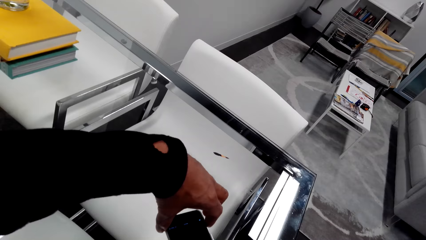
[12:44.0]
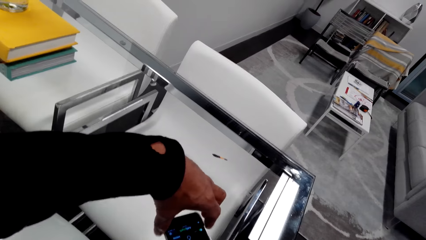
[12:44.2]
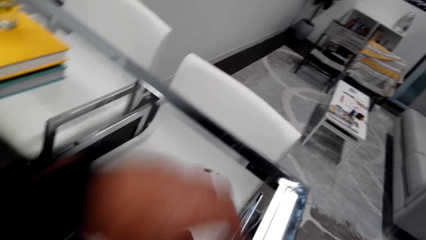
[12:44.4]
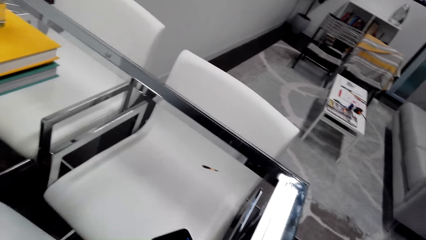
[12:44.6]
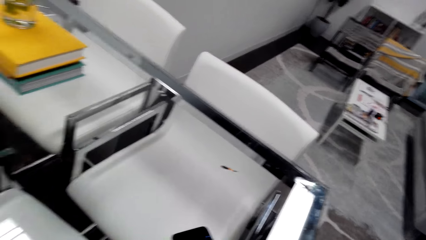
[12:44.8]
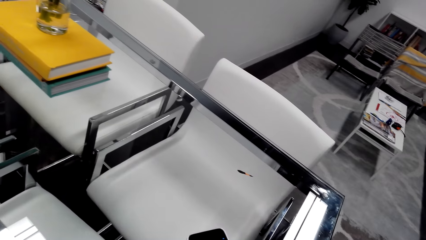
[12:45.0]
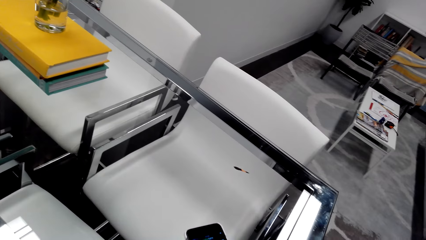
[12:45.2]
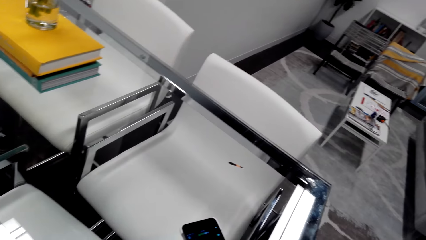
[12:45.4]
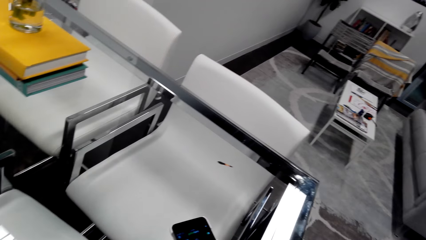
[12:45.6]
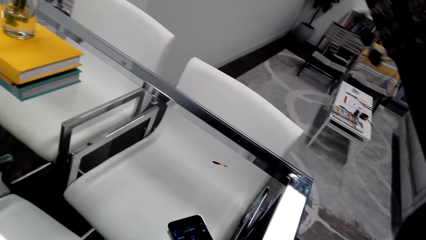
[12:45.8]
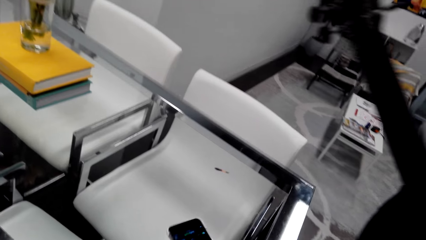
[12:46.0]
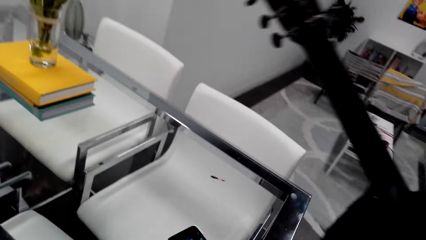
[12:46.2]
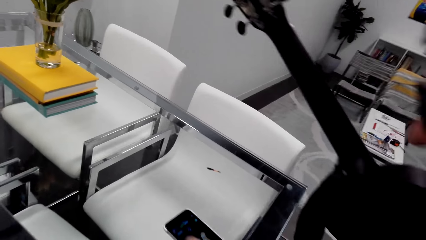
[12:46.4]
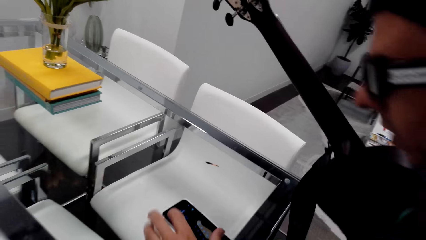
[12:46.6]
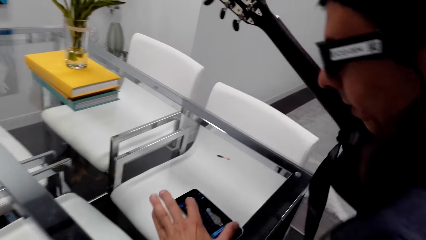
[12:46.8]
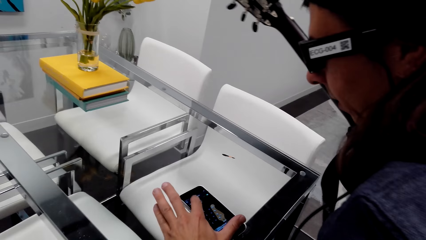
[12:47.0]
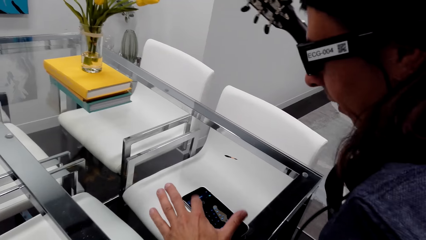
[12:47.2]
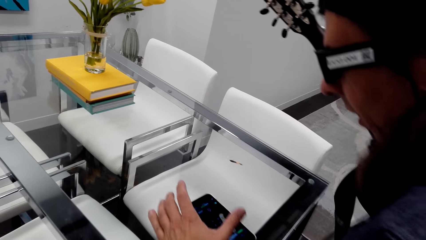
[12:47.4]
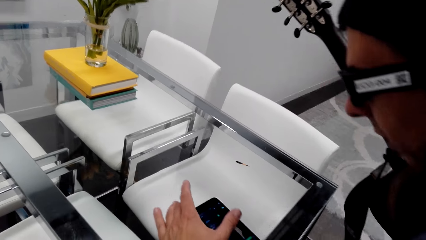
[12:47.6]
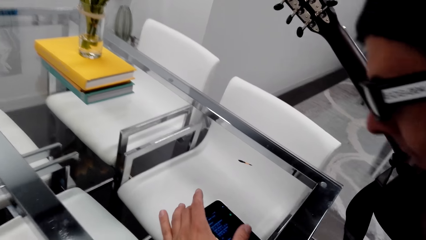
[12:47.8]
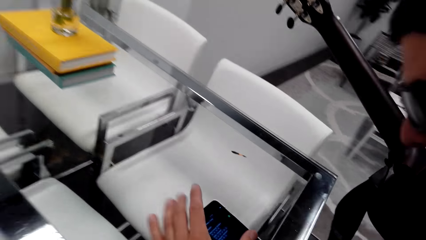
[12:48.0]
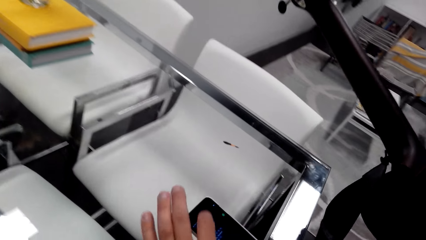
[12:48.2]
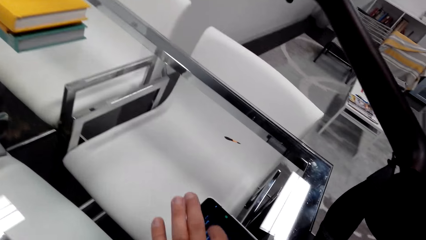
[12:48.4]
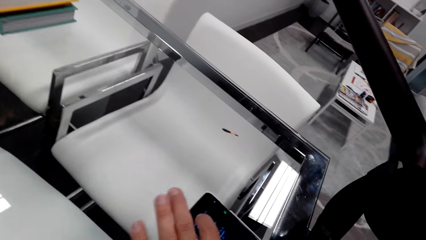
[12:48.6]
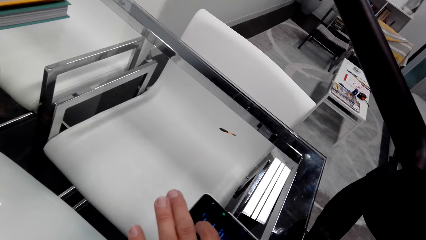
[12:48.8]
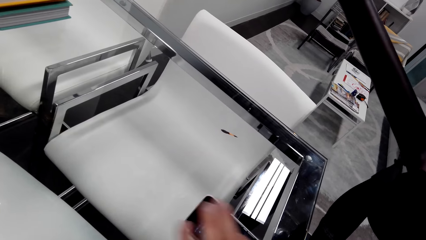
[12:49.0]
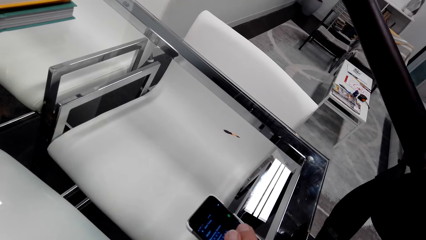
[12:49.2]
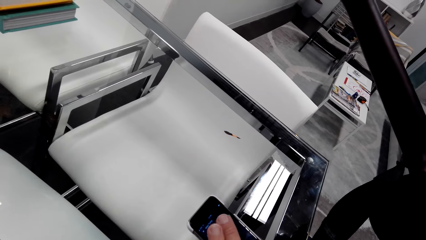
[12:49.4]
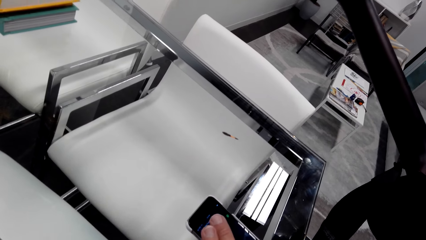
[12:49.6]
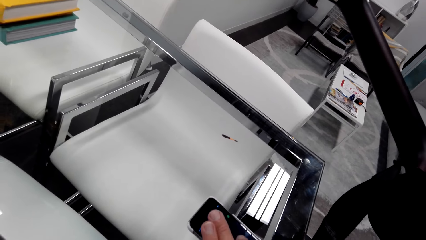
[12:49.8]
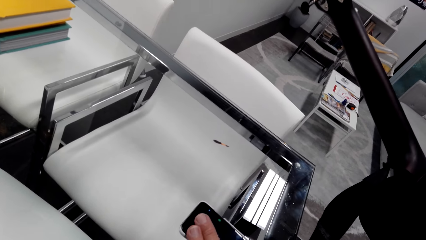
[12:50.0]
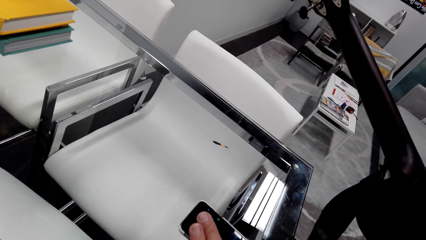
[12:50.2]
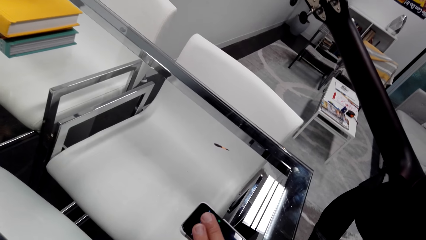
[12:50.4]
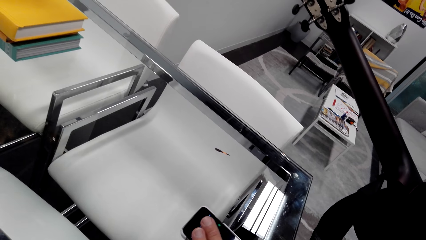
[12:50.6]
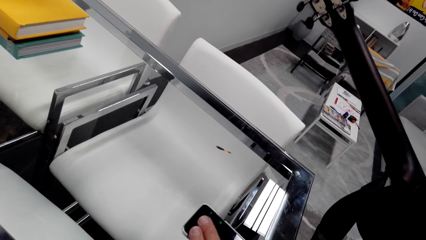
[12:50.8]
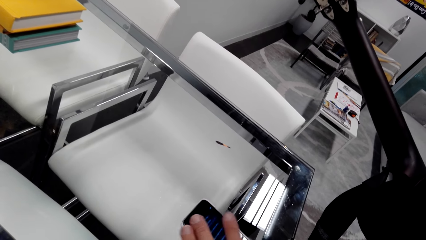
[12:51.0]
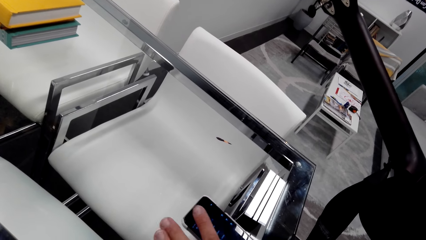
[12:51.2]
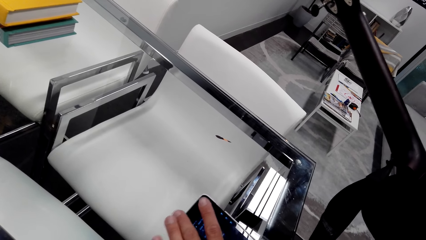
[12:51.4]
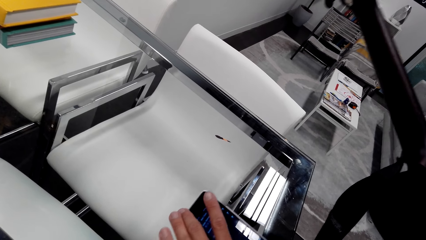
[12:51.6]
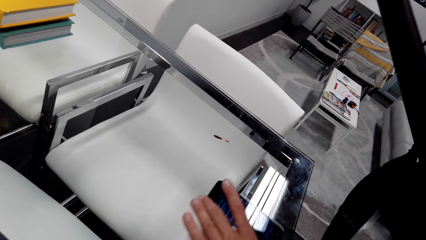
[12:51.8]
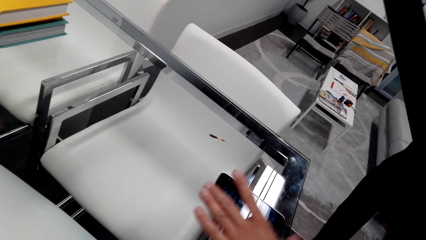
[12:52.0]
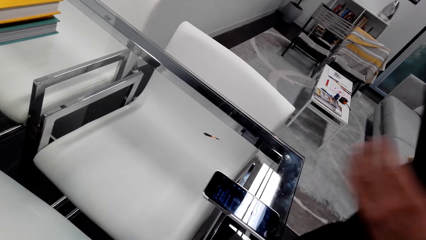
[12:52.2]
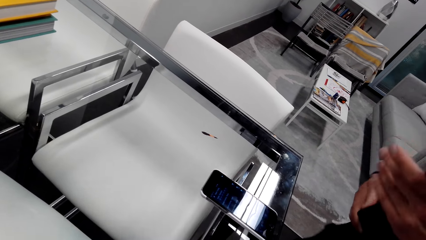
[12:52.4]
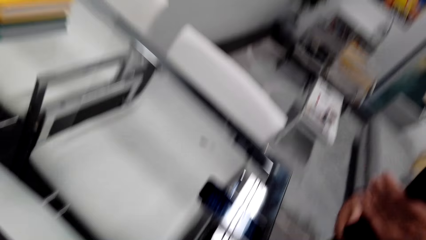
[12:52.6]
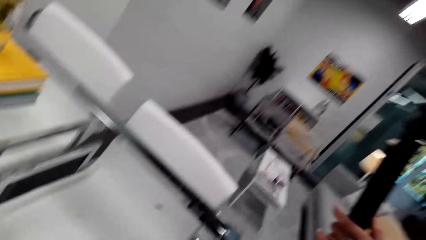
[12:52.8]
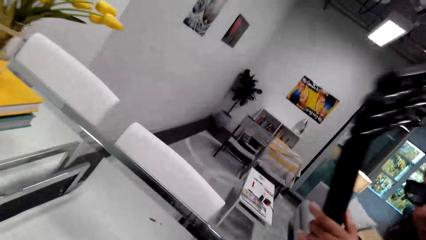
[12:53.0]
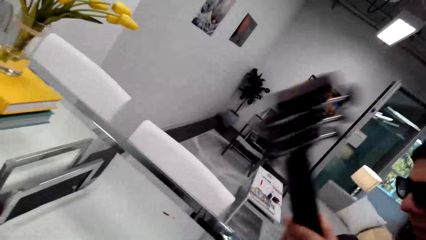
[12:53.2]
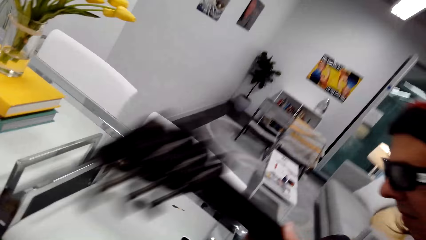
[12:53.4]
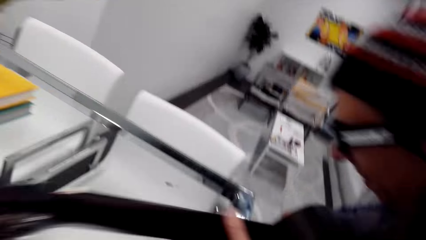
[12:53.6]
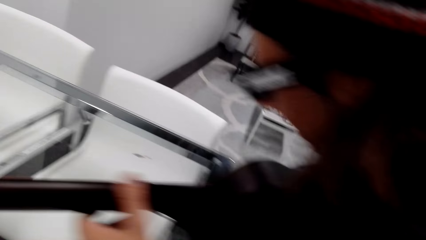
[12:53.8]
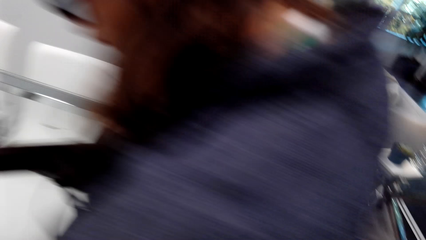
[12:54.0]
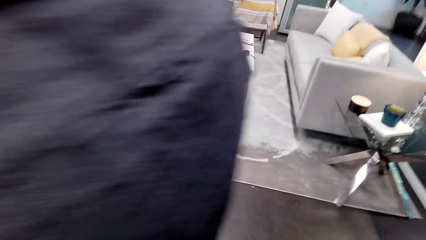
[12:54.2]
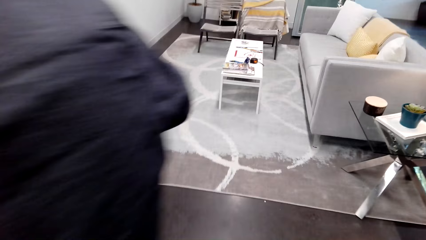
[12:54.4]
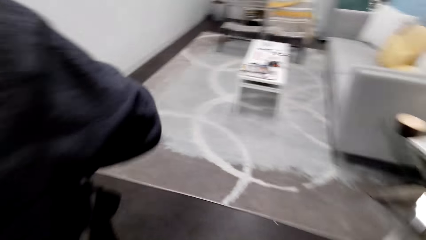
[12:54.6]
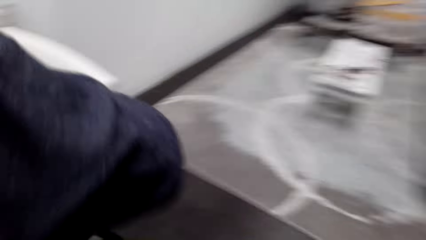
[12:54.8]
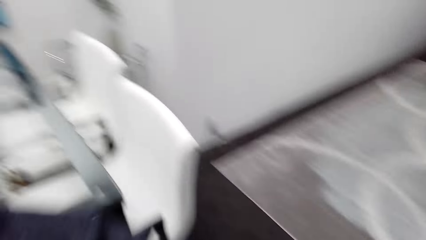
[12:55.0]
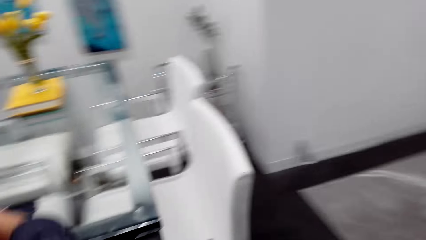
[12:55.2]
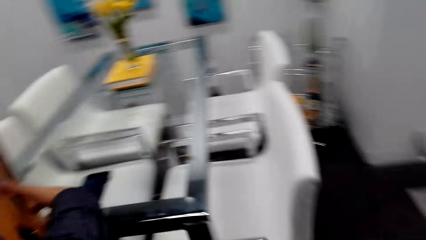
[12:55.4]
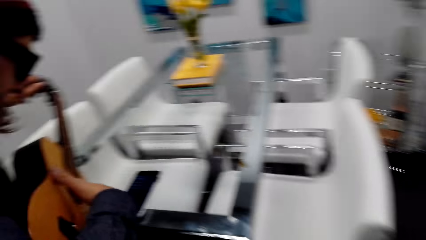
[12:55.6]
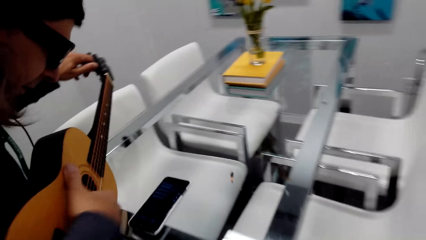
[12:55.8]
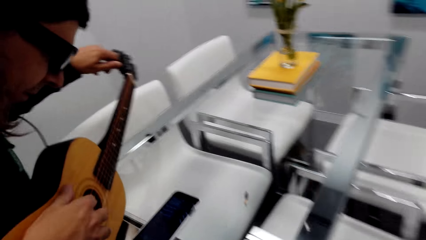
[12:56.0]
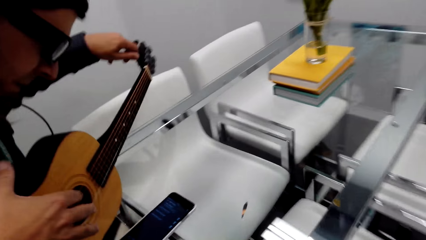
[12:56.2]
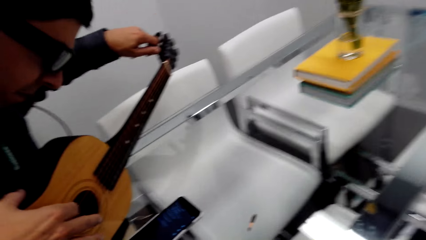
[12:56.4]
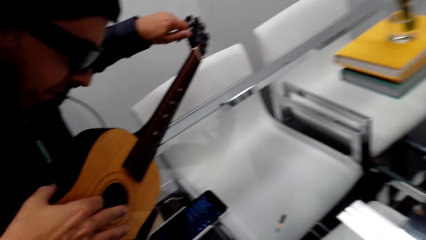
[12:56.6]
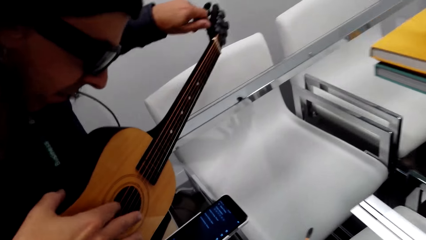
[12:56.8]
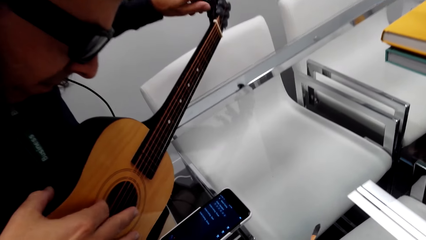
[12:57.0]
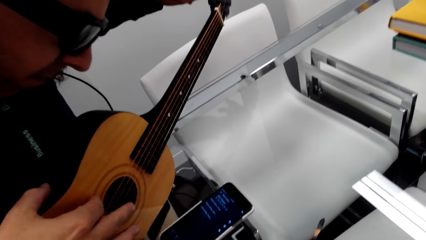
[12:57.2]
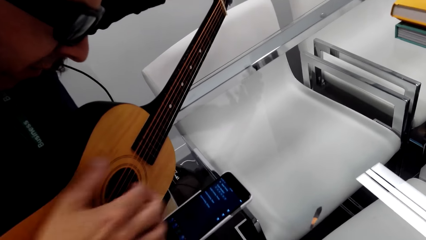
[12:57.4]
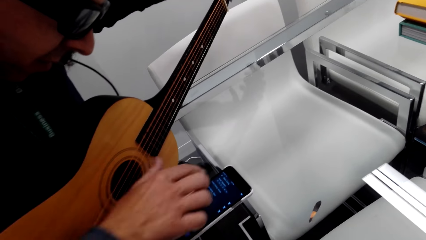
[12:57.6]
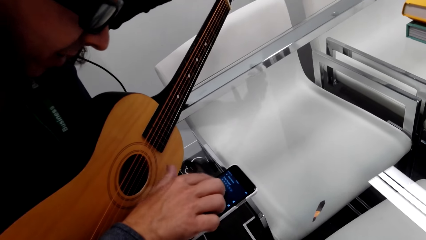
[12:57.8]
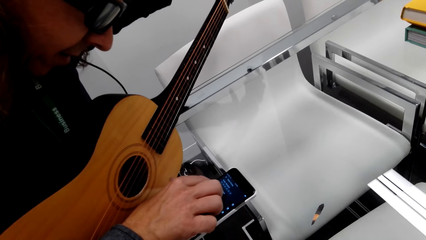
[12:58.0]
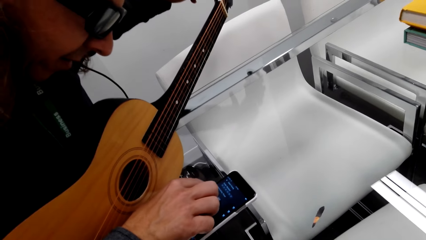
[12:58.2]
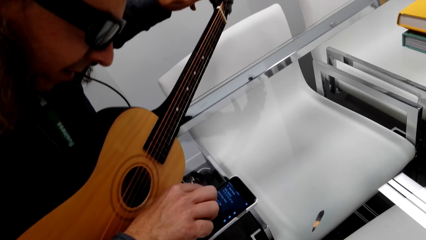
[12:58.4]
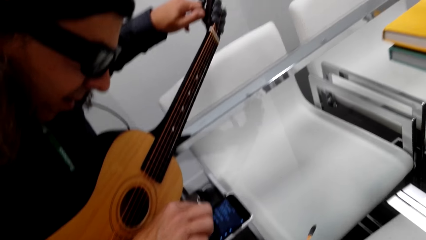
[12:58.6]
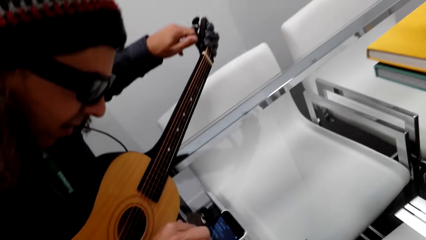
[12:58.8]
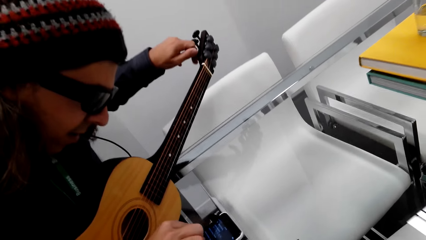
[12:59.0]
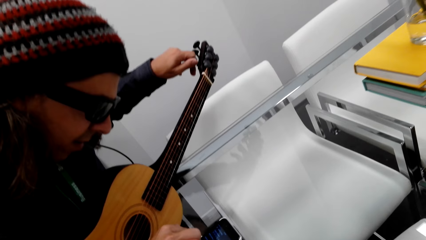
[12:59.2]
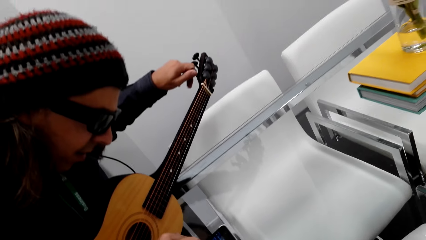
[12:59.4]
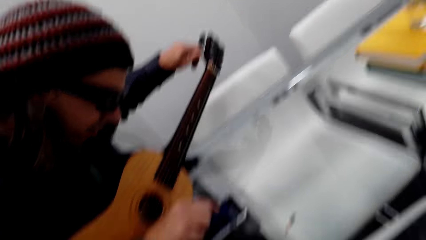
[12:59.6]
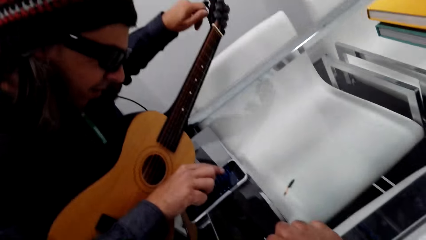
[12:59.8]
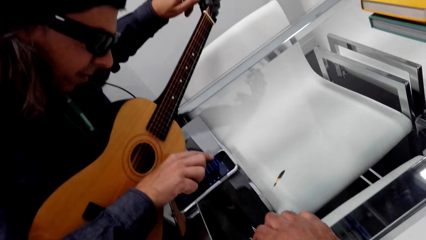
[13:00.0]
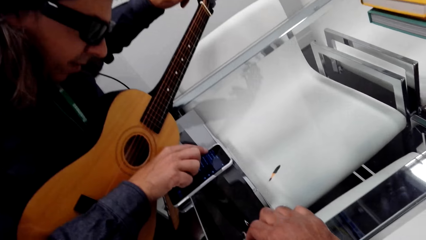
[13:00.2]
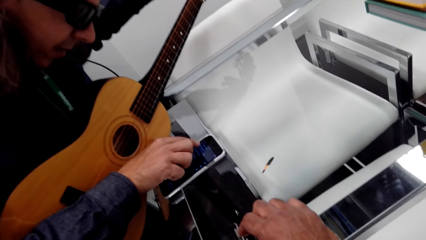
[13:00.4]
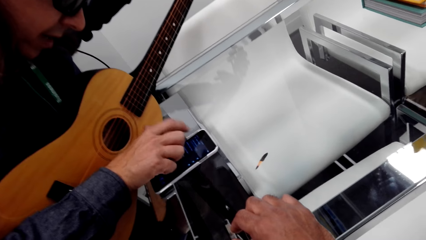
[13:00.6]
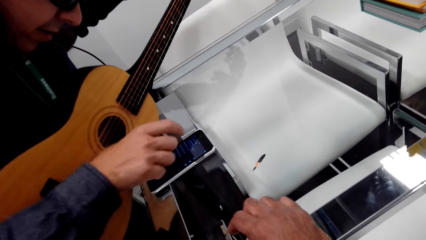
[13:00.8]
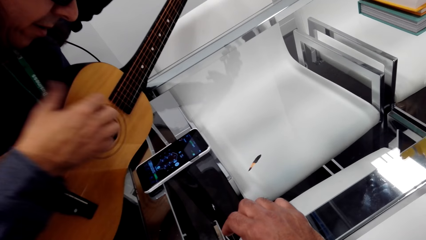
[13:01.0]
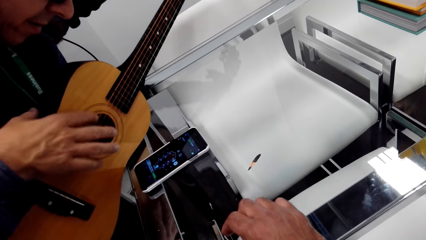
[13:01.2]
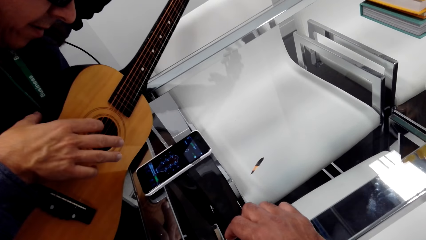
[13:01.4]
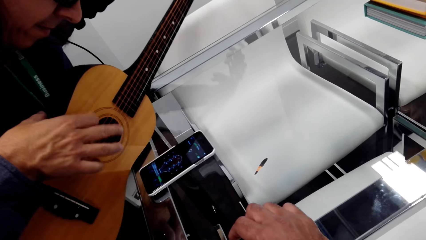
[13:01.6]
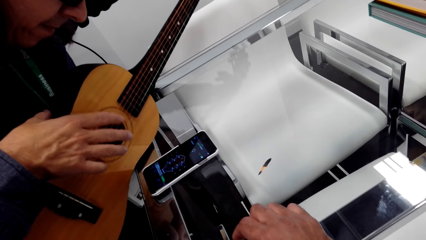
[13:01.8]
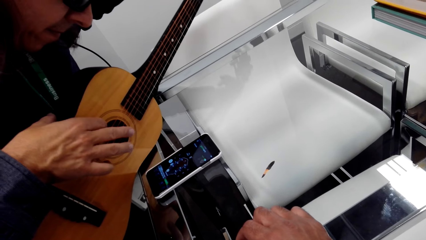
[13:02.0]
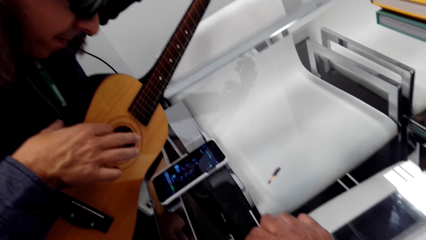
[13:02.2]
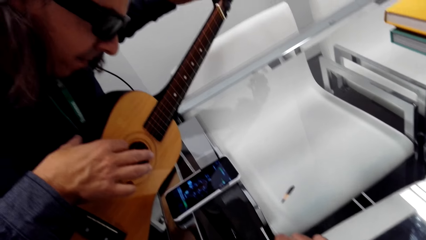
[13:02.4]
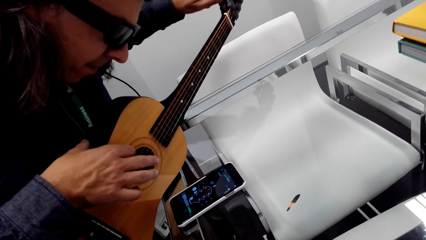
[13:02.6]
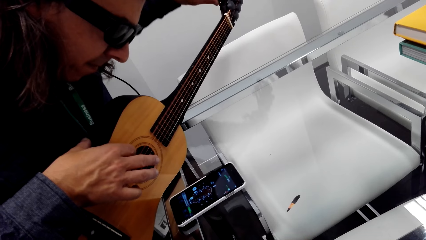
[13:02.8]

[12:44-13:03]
A man touches the phone. The camera wearer dialogues with the man. They tap the screen of the phone. The man scrolls the phone. The man plays the guitar.
